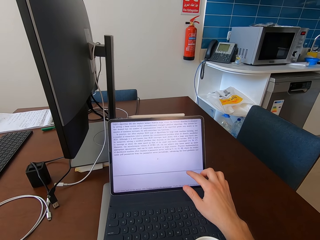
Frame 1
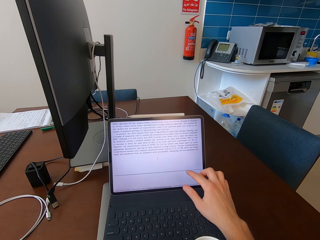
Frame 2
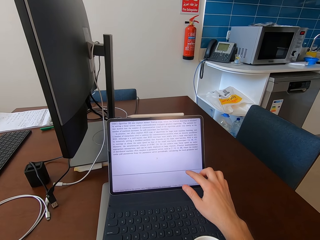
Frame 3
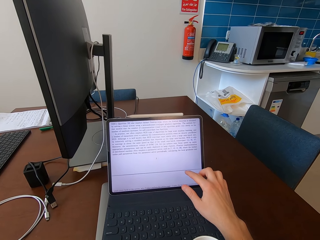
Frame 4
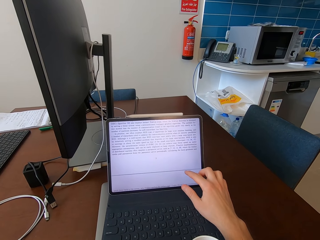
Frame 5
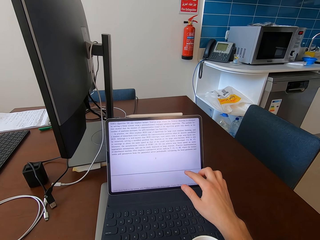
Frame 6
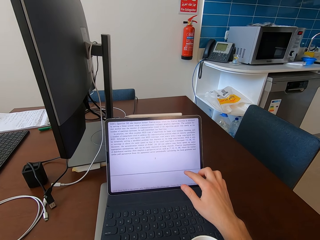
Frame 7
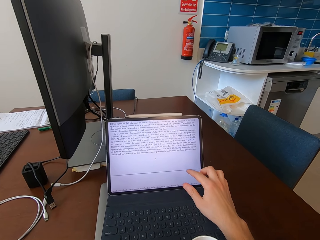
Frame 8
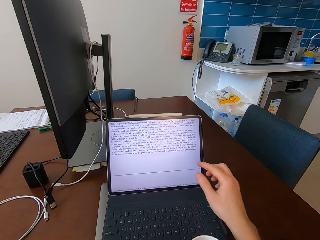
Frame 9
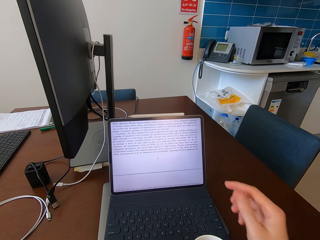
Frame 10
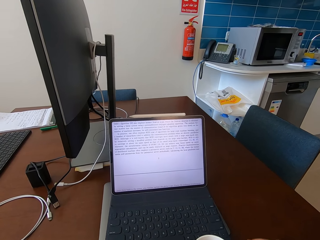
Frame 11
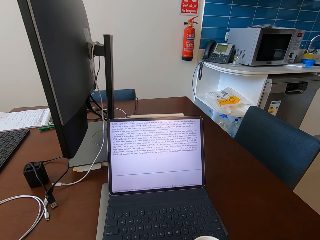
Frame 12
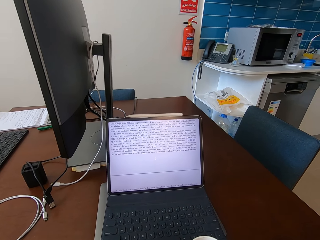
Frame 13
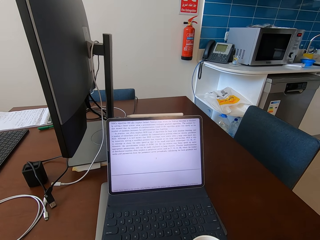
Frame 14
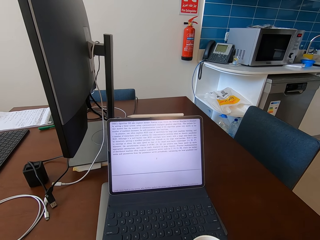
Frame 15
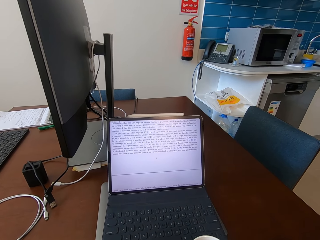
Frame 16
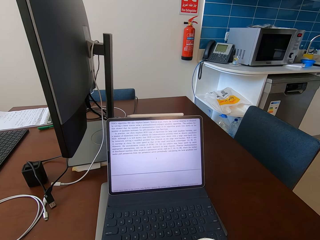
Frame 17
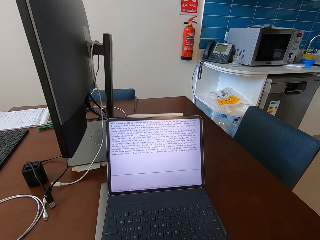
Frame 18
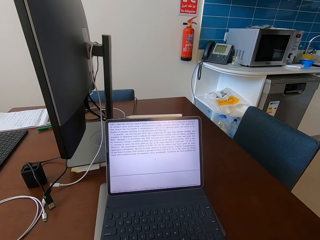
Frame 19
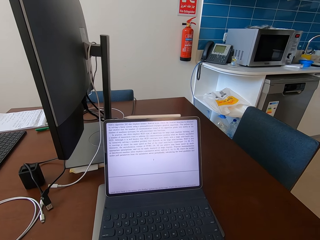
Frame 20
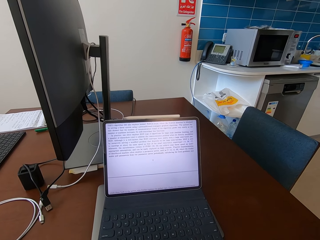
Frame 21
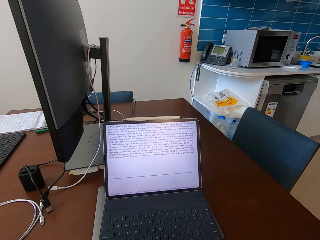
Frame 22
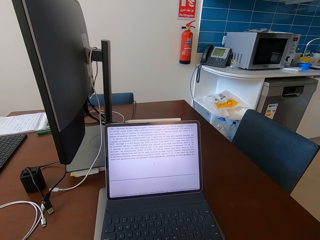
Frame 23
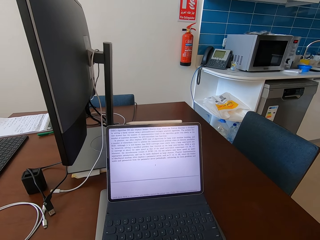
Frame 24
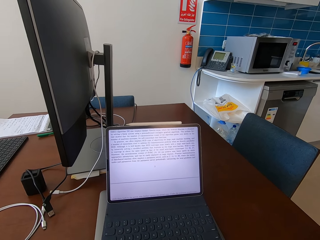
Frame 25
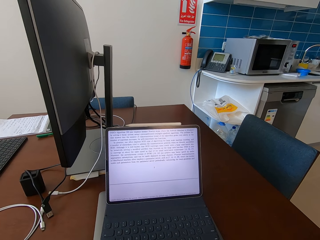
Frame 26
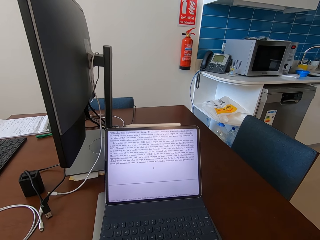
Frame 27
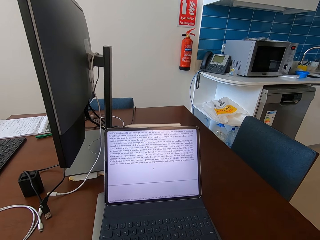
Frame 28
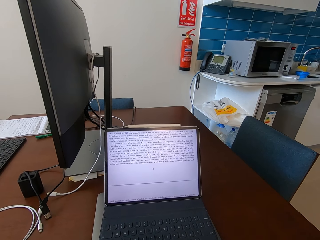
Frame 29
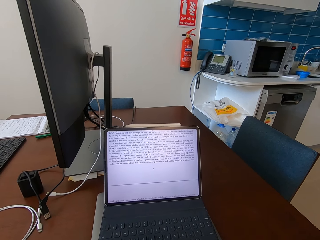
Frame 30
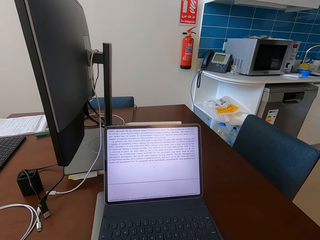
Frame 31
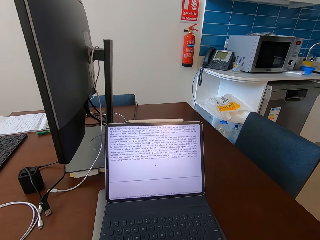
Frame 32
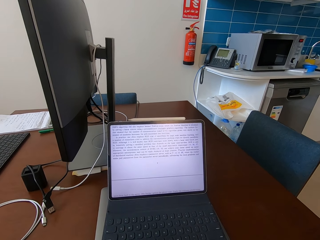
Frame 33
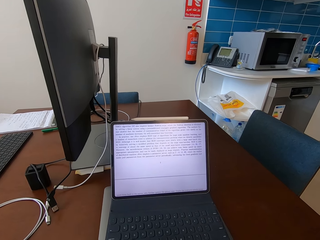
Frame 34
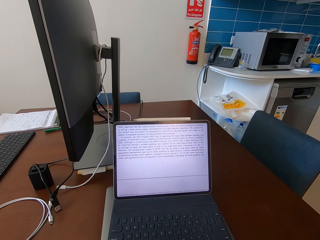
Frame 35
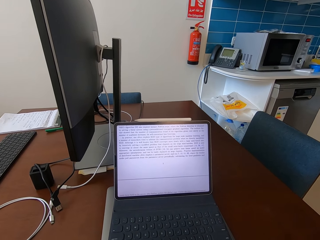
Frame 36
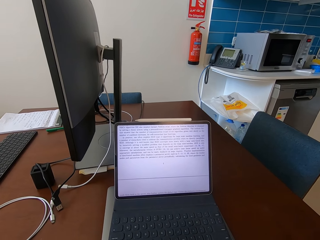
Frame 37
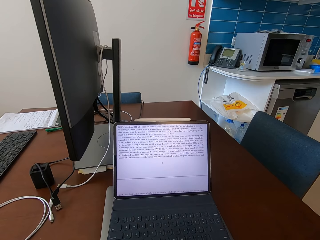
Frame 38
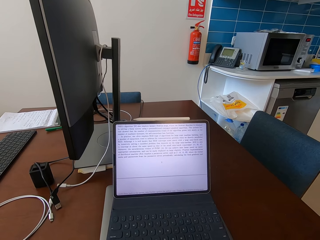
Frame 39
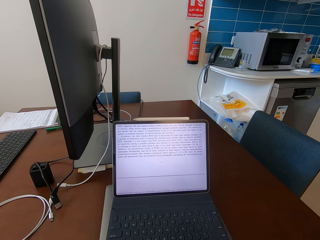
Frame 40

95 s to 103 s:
The camera wearer looks at the laptop.

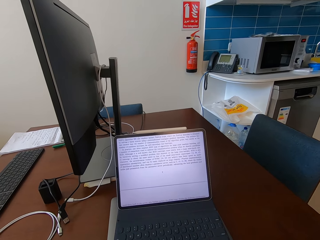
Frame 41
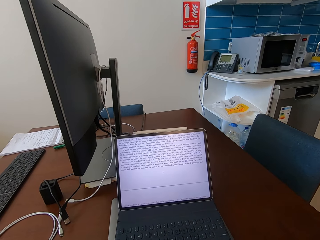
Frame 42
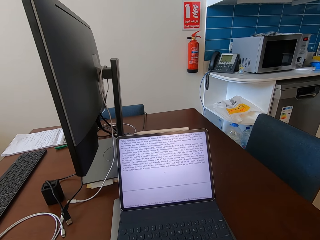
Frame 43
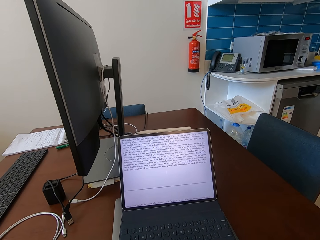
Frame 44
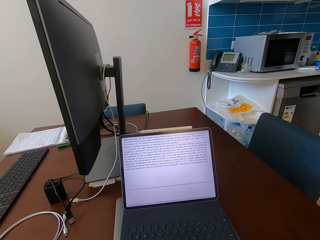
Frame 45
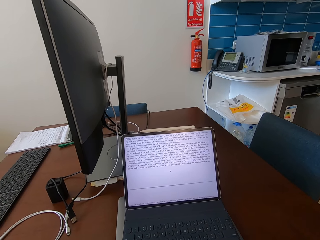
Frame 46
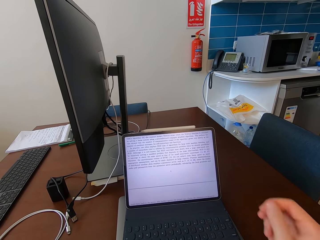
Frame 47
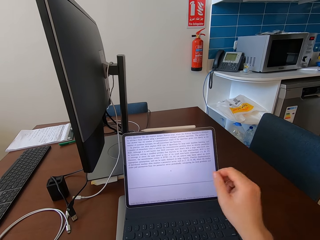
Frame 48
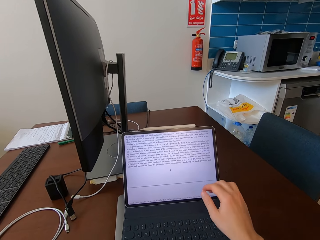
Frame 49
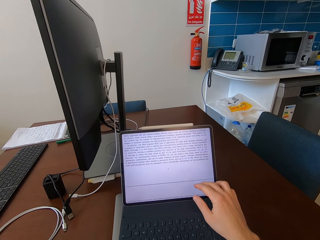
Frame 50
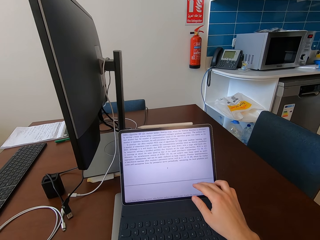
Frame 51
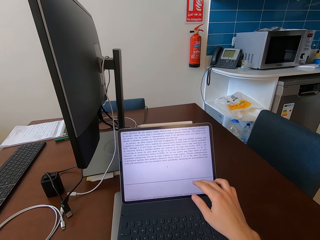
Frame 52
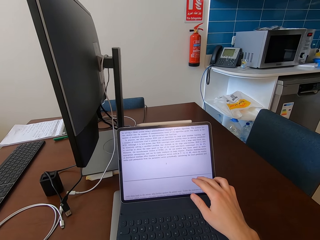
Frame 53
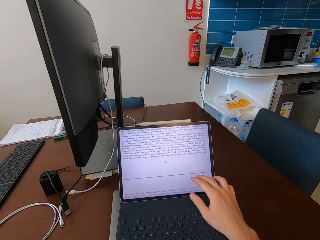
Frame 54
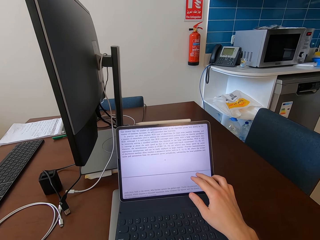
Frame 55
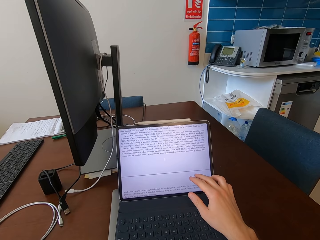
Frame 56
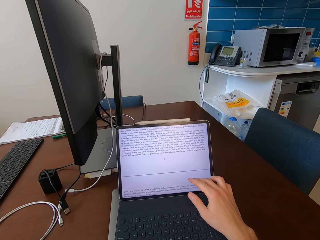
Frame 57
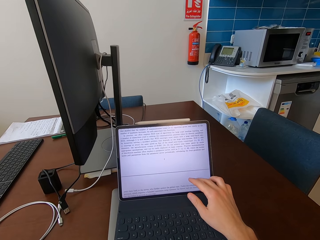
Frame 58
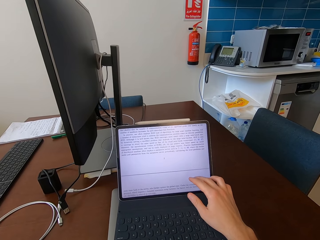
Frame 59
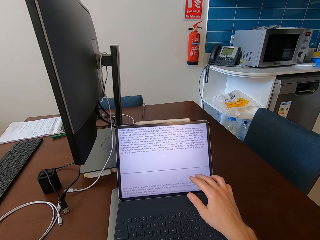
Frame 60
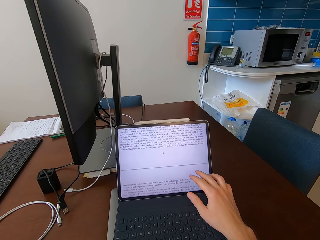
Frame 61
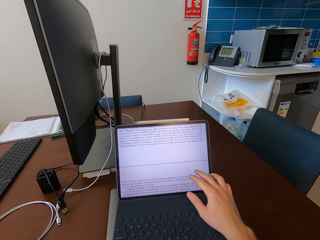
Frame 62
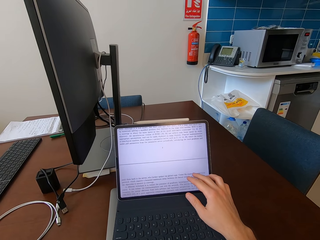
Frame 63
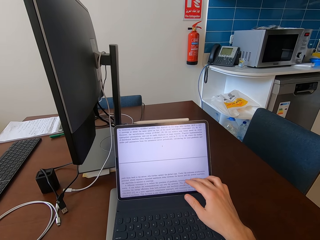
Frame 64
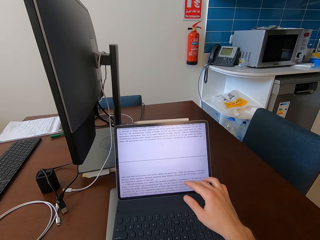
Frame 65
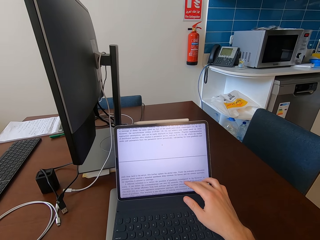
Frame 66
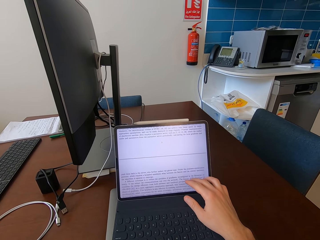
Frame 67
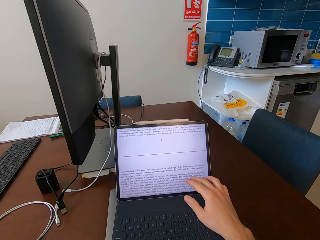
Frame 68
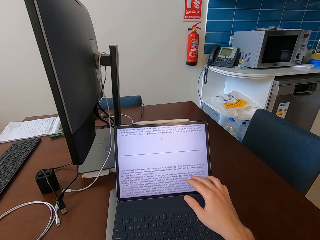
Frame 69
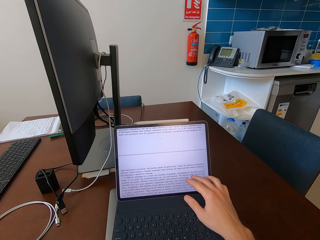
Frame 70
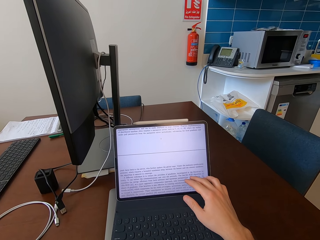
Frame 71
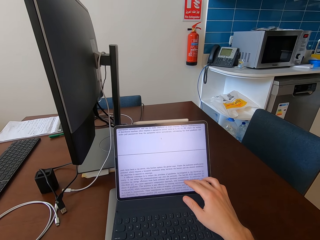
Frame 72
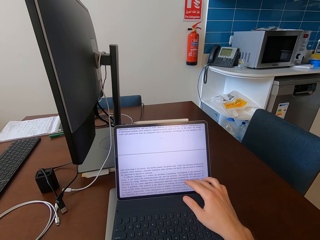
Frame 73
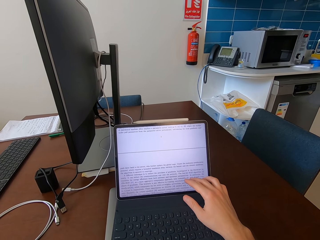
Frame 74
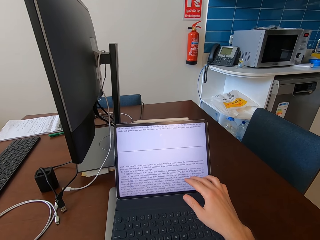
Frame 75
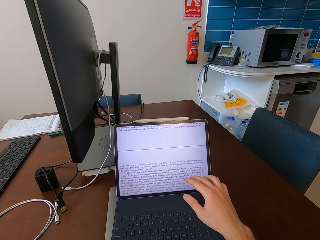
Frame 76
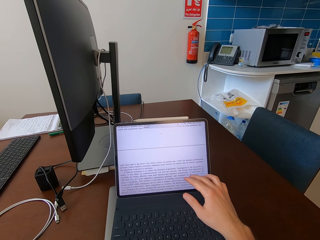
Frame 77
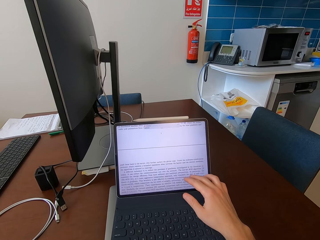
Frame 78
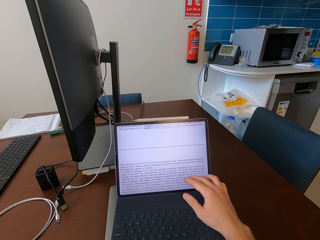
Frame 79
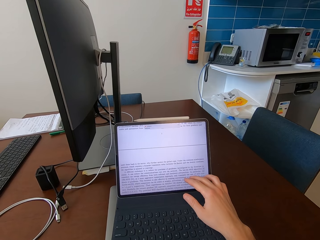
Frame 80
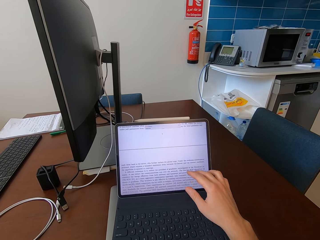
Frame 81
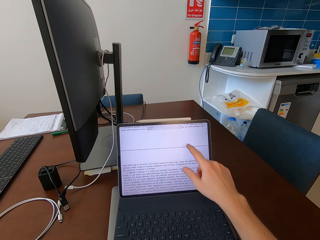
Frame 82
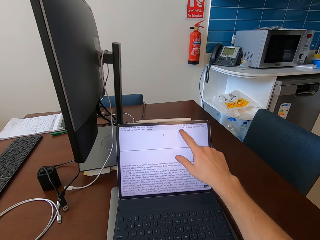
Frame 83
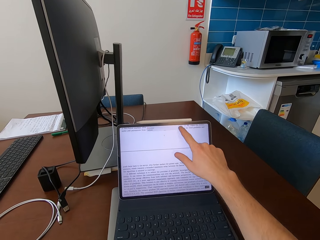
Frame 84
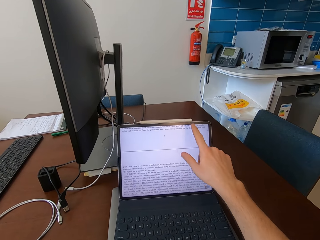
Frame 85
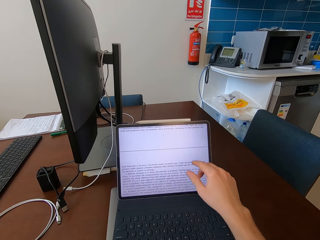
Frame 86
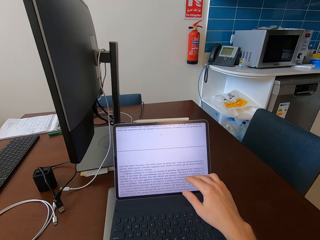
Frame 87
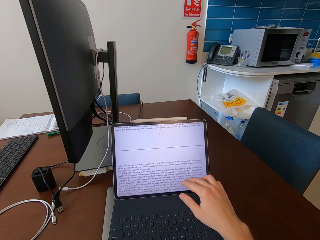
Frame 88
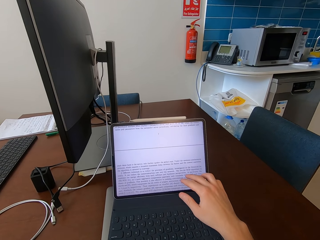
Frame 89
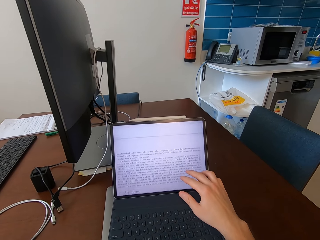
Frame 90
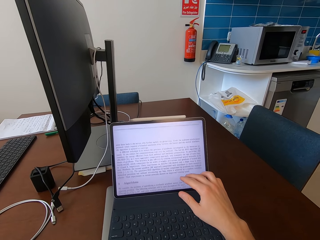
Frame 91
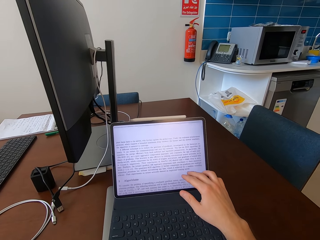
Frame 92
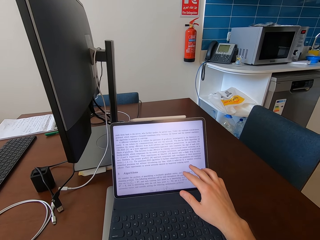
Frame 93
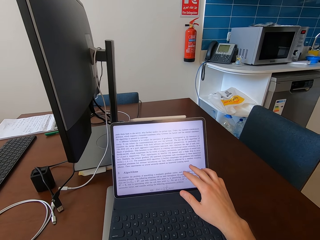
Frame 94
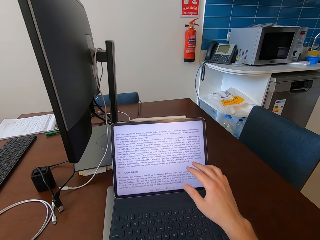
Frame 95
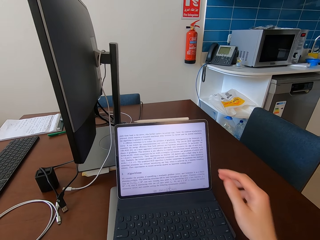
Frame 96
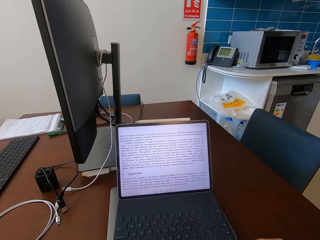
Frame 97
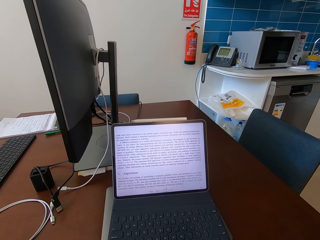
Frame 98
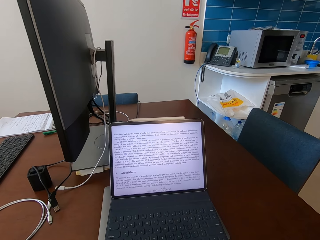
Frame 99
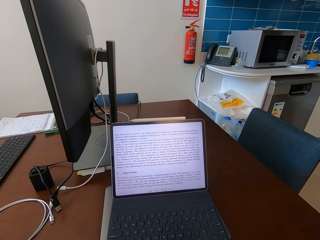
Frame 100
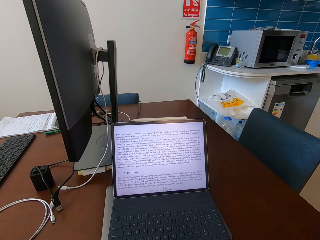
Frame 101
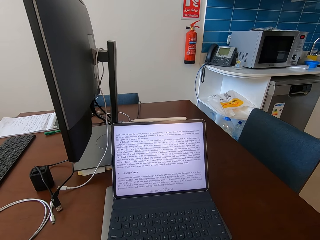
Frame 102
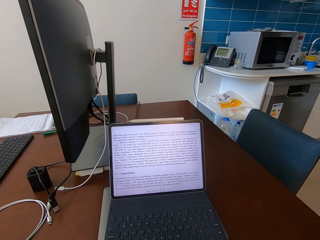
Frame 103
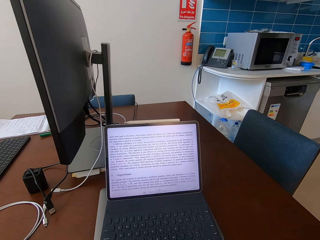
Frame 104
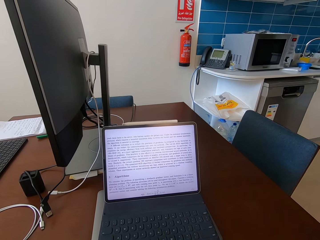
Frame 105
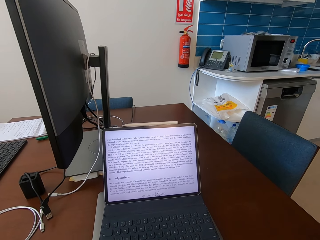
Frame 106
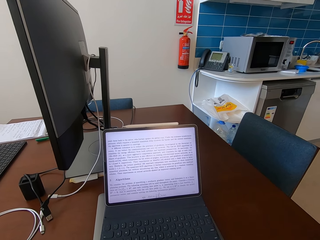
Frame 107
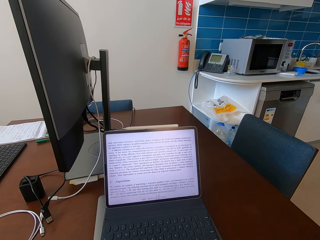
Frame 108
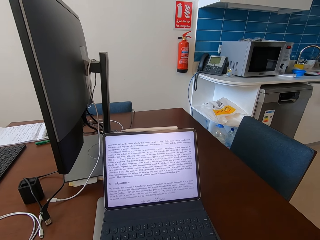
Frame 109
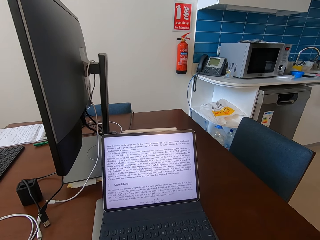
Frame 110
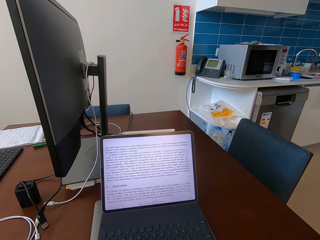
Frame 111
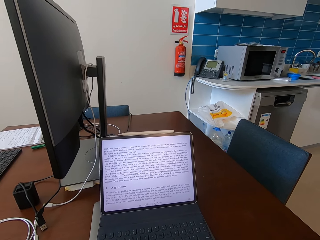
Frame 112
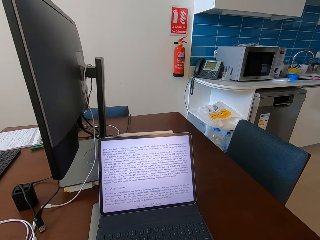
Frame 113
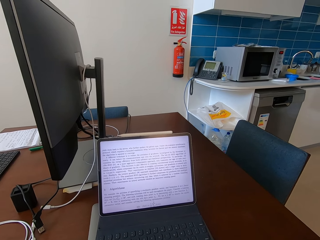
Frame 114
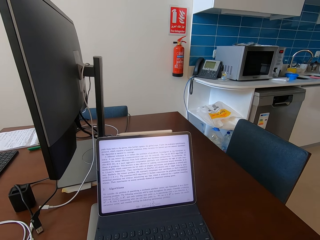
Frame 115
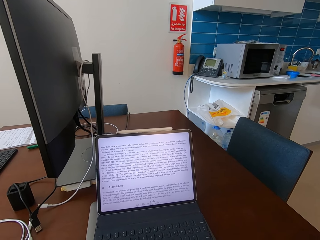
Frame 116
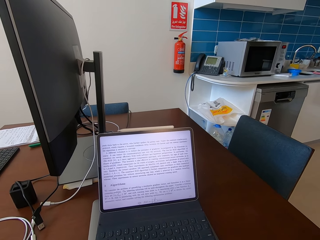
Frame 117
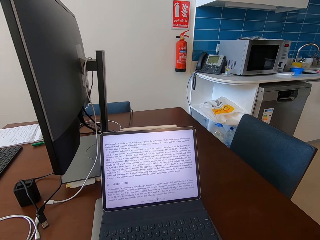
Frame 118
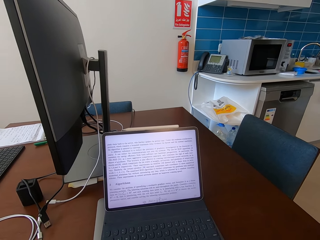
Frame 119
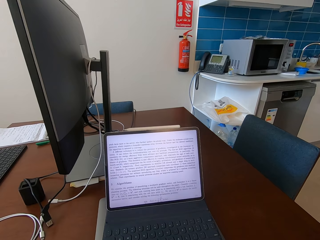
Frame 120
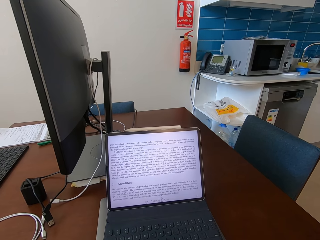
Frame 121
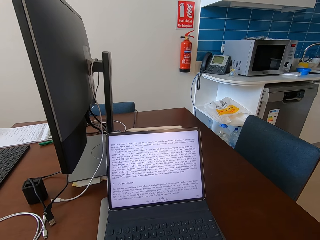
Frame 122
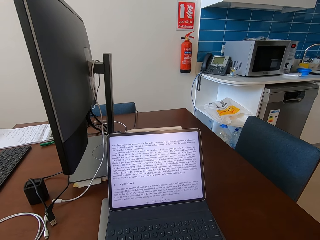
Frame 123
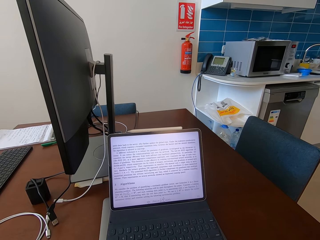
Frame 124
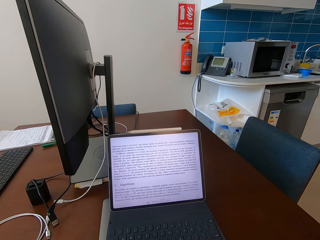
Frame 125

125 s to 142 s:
The camera wearer looks at the laptop. They touch the tablet screen. They look at the laptop again.
